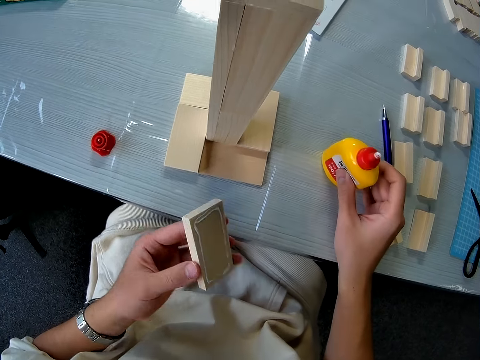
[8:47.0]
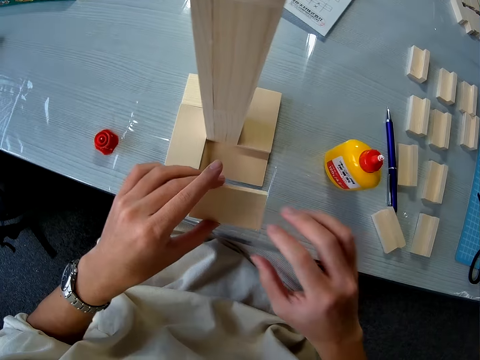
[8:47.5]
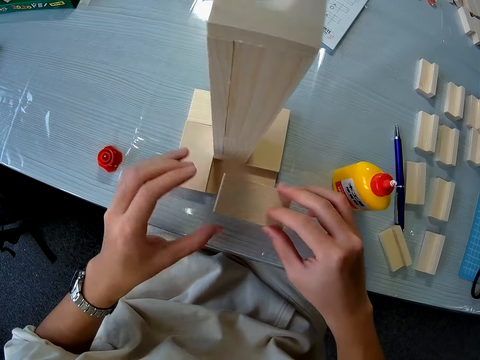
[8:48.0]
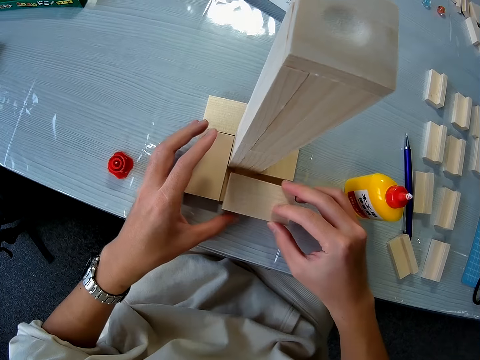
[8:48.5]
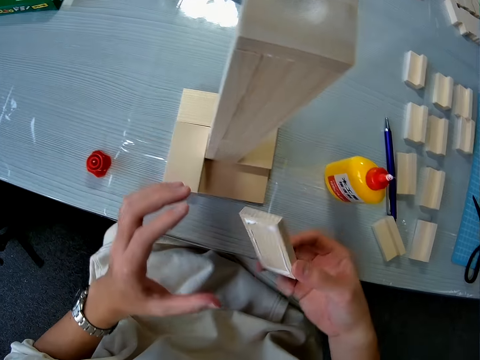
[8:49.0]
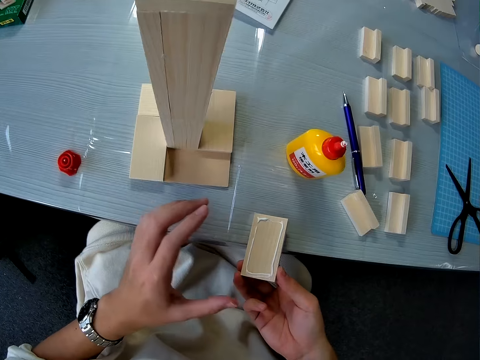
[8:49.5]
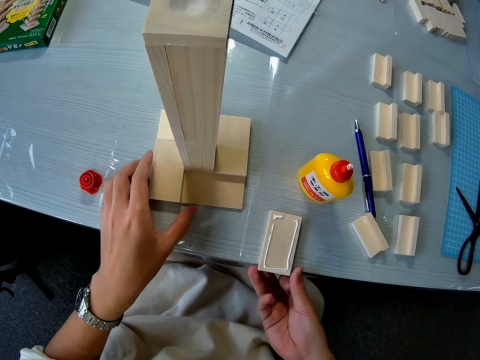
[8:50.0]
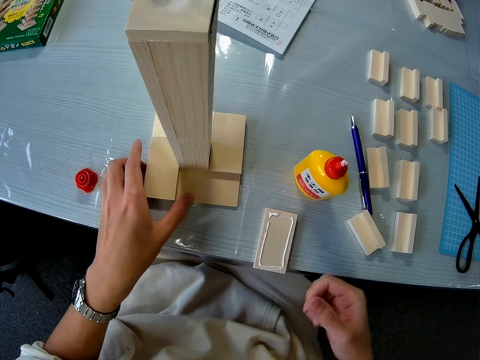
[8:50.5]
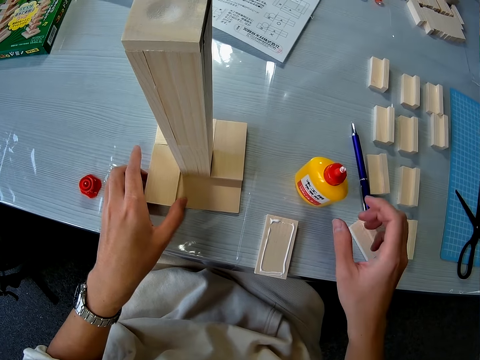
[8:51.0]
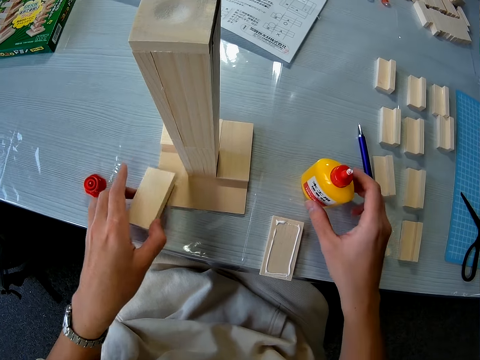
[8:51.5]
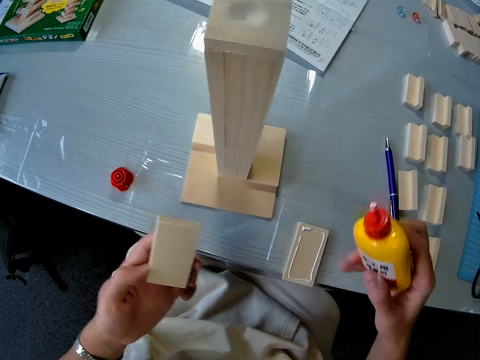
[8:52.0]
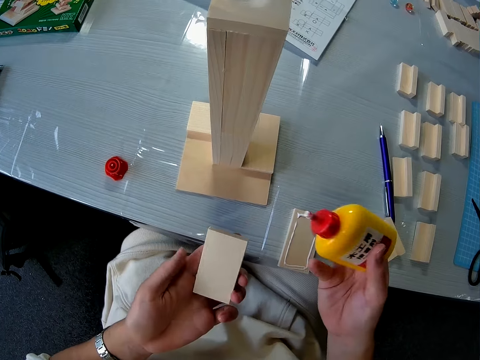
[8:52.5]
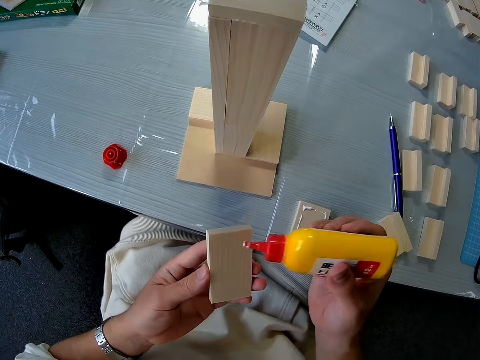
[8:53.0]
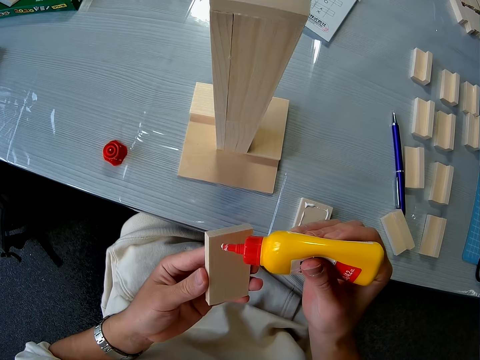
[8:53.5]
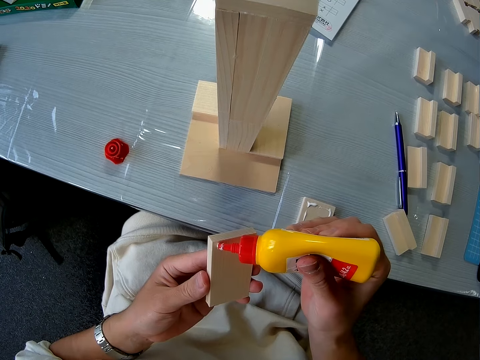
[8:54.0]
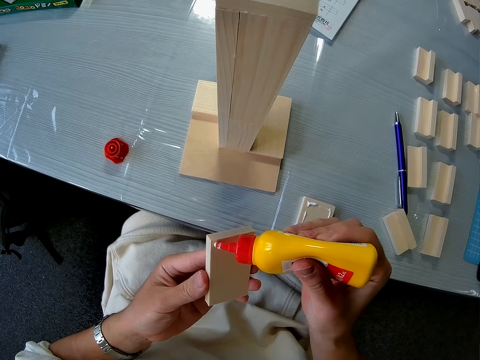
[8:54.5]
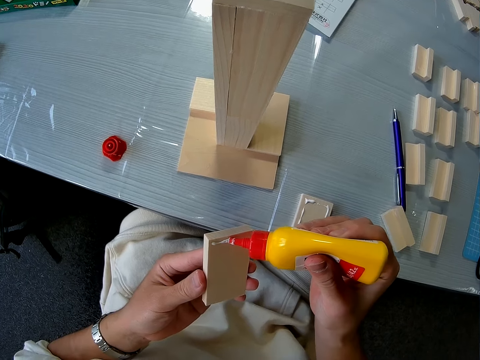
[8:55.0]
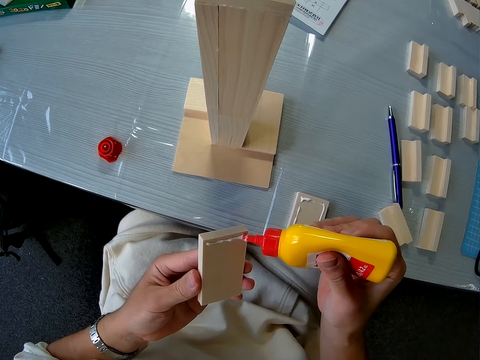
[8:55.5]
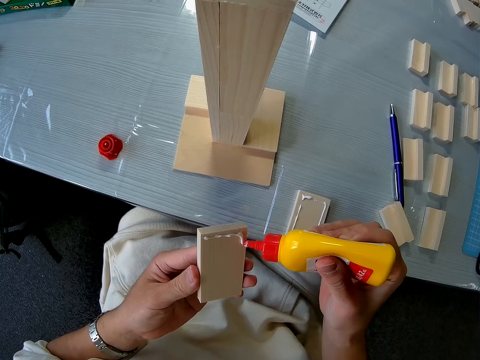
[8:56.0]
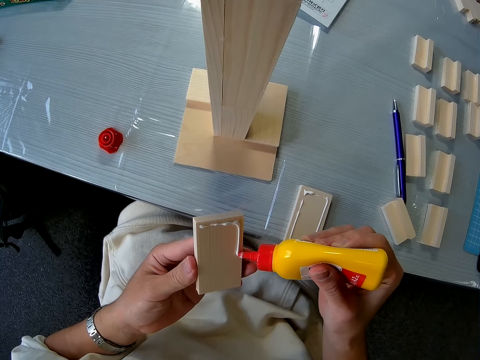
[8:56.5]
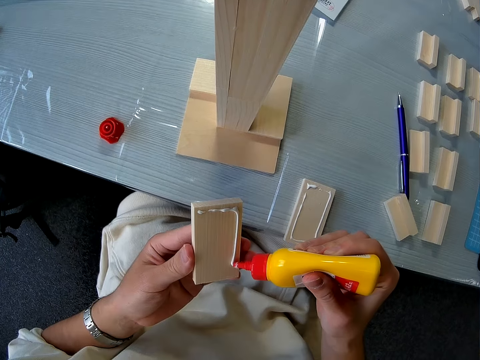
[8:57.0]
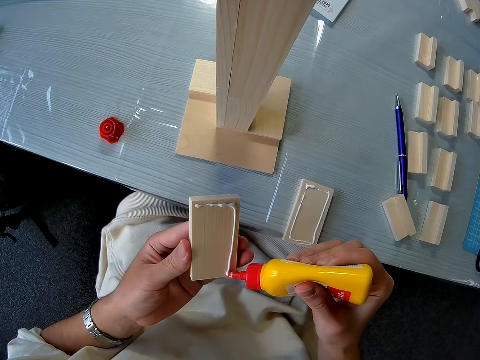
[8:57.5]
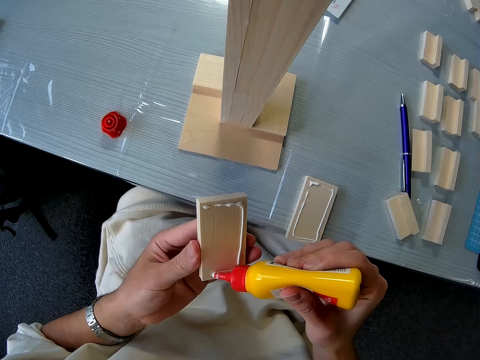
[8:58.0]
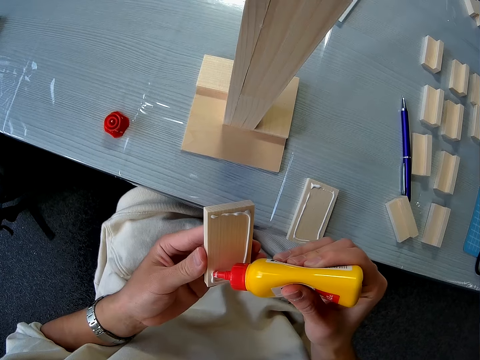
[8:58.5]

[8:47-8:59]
The camera wearer drops the pack of glue on the table. He passes the model piece to the right hand. He places the other piece of wood on the base of the woodwork. He removes the other piece of wood from the base of the woodwork. He turns the model piece. He places the other piece of wood on the table. He picks the other piece of wood from the base of the woodwork with his left hand. He picks the pack of glue from the table with his right hand. He applies glue to the other pieces of wood.

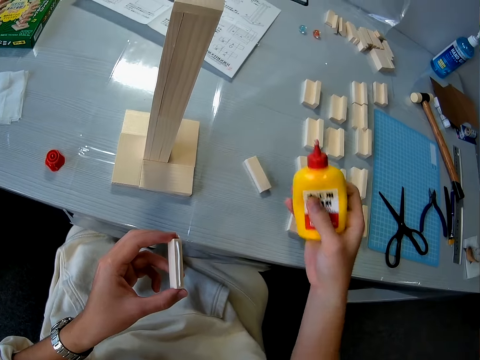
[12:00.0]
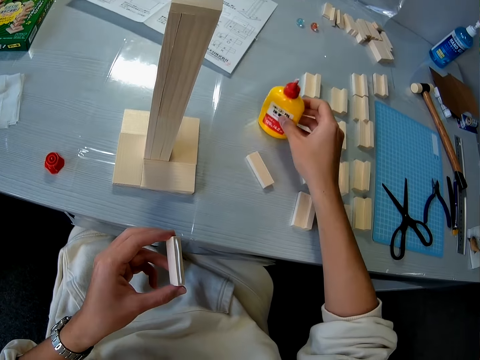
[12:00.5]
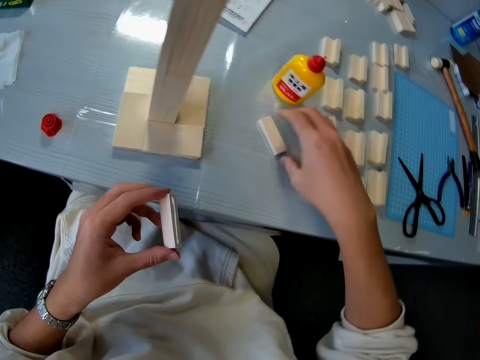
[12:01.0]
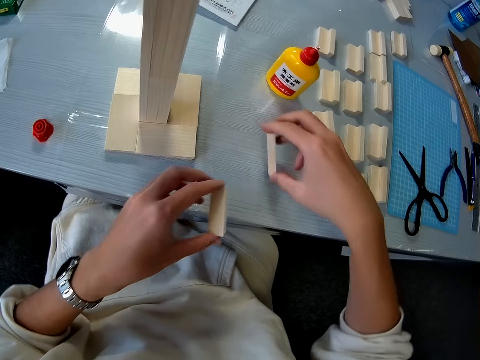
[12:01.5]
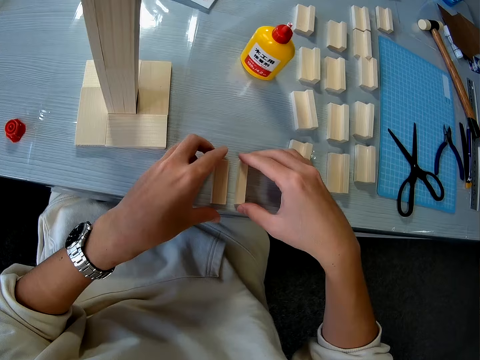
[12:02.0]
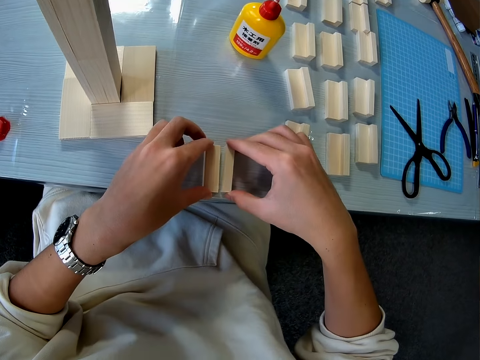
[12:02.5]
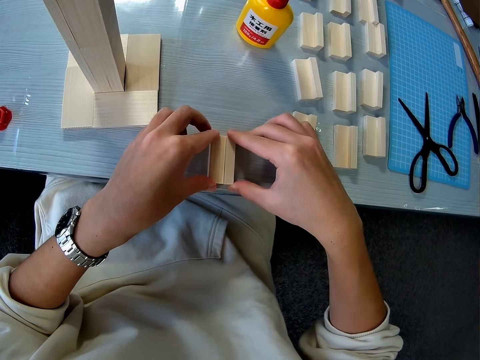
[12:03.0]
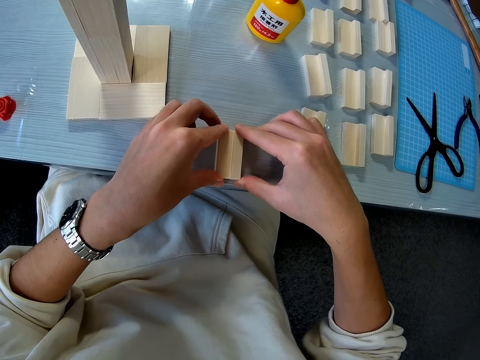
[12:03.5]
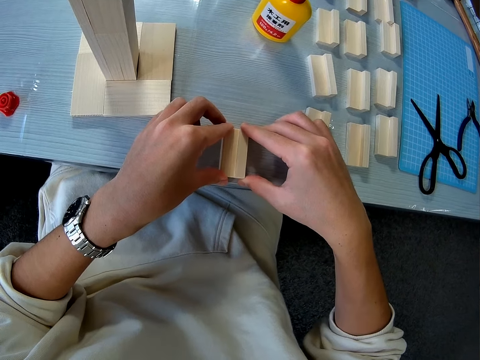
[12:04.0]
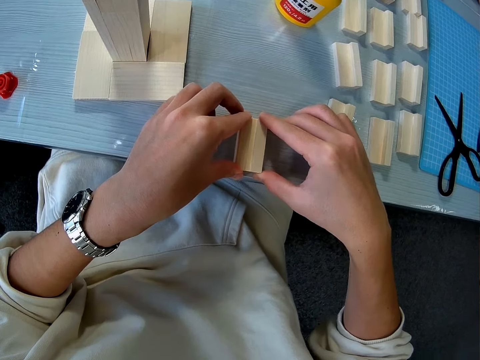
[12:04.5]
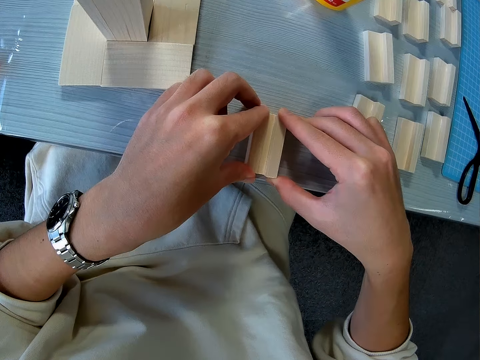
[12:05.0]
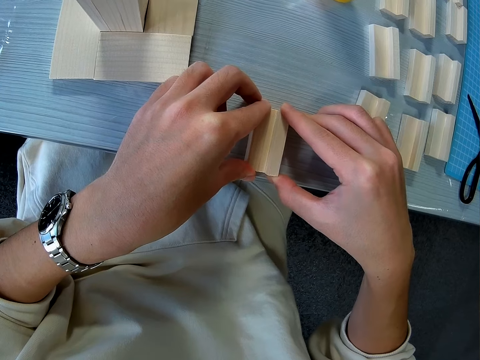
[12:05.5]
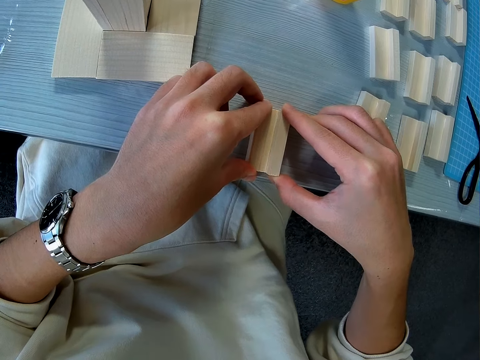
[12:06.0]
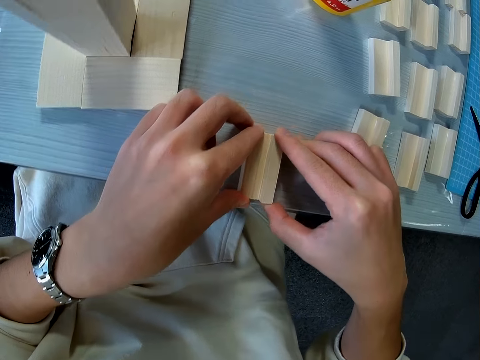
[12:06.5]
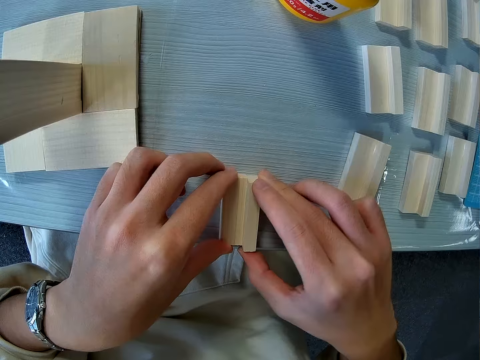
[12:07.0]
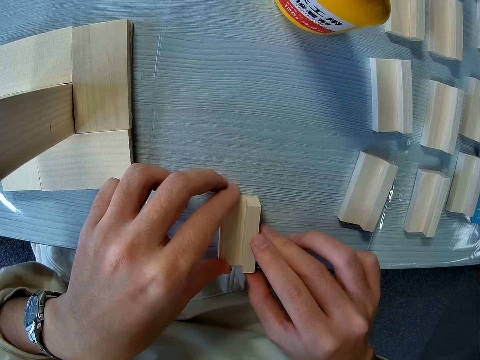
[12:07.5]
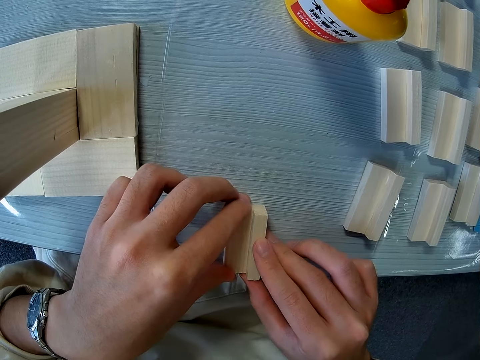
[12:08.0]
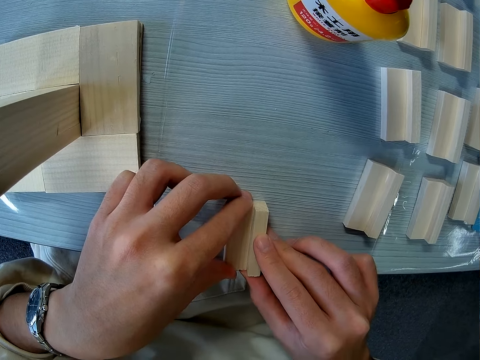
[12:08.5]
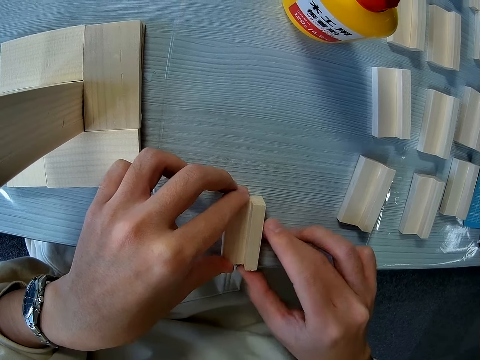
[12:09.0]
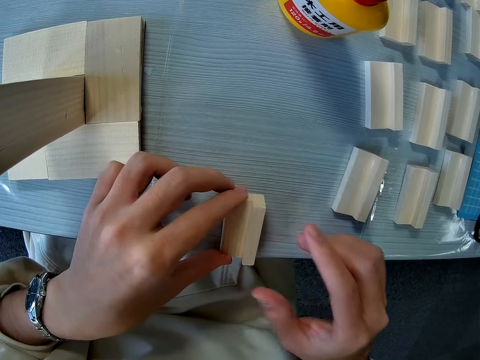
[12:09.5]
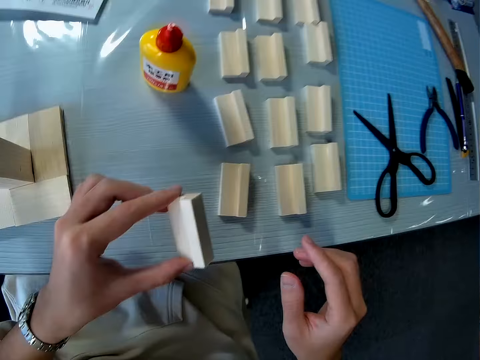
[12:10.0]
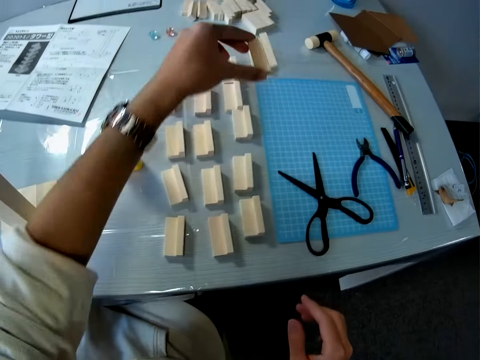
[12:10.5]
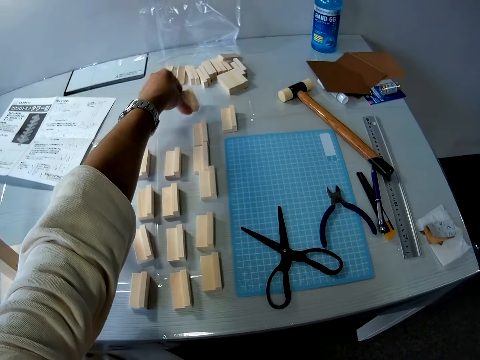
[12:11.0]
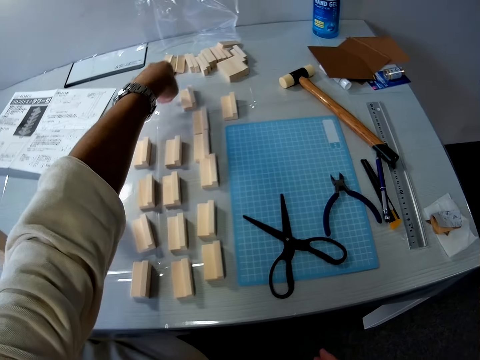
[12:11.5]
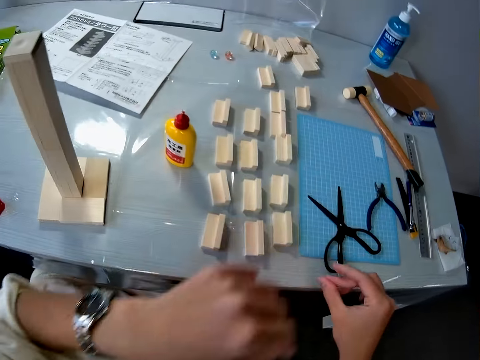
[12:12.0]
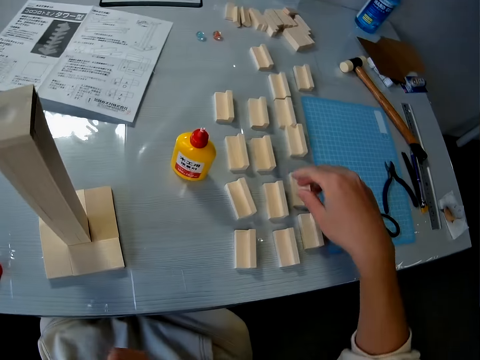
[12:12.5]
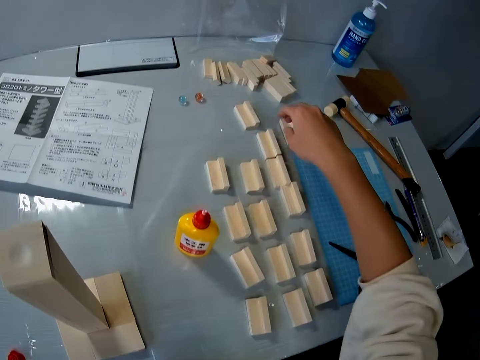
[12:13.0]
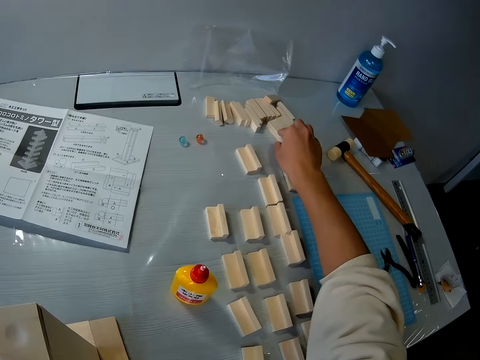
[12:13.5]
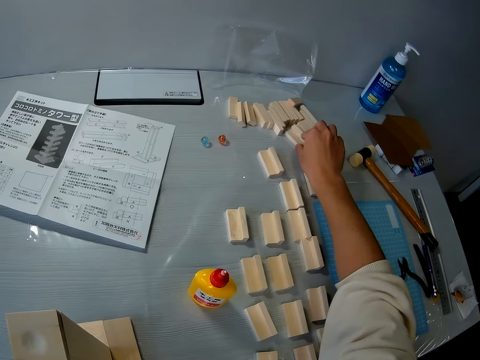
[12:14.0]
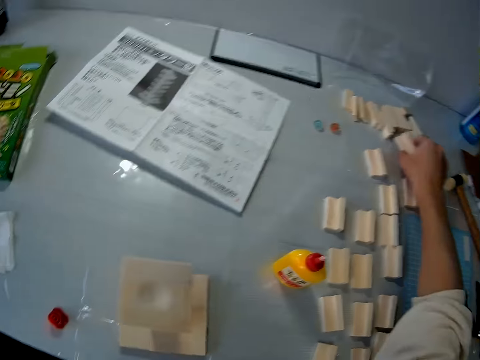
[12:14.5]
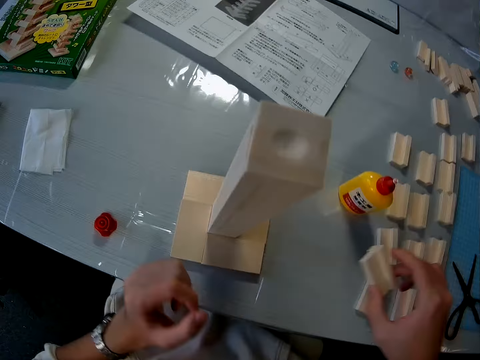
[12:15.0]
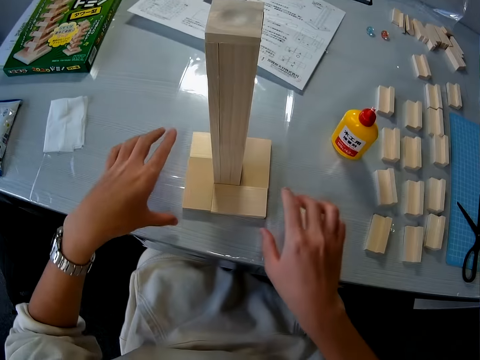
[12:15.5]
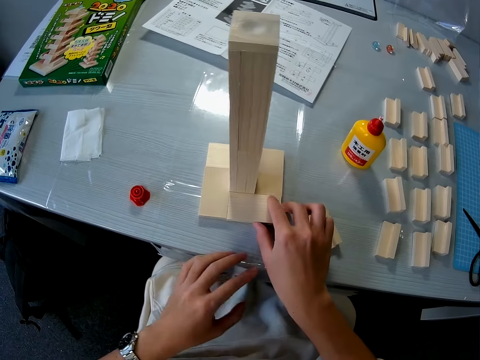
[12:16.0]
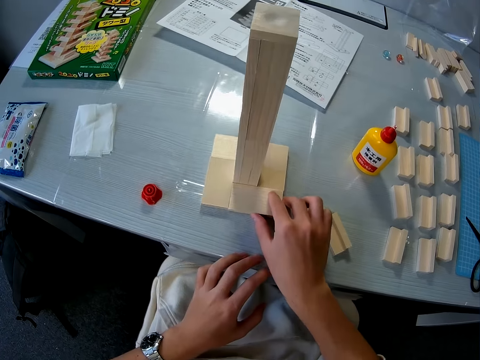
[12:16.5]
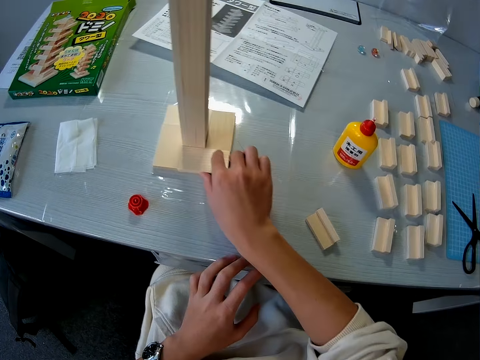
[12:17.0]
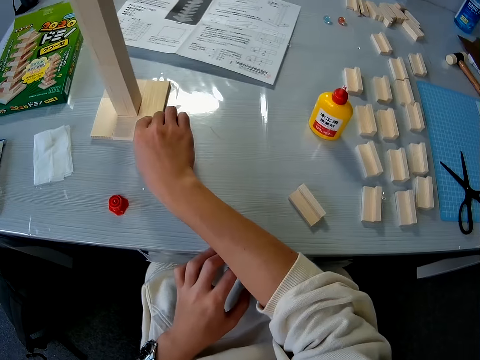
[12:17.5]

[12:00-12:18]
The camera wearer drops the bottle of glue on the table. They pick up a piece of wood from the table. They join the two pieces of wood together. They glue the wood pieces together. They move the joined wood pieces to the side of the table. They drop the wood on the table. They pick up some pieces of wood. They place down the pieces of wood. They move the wood structure.
